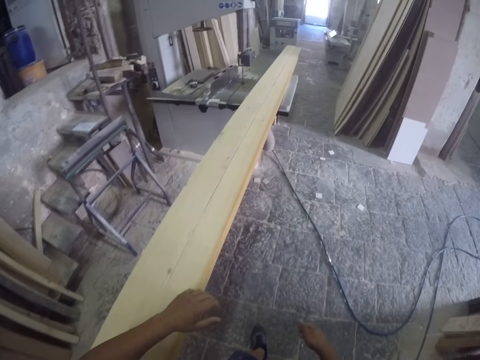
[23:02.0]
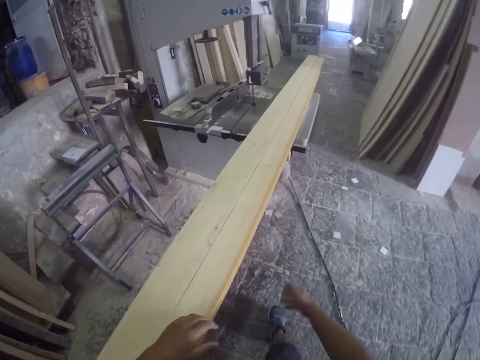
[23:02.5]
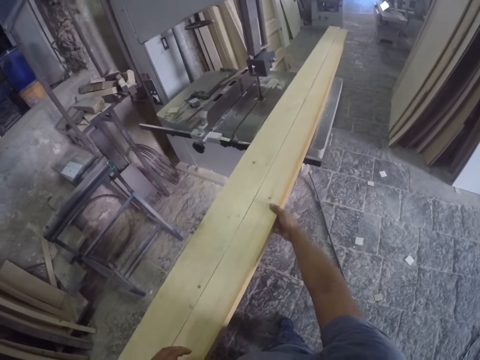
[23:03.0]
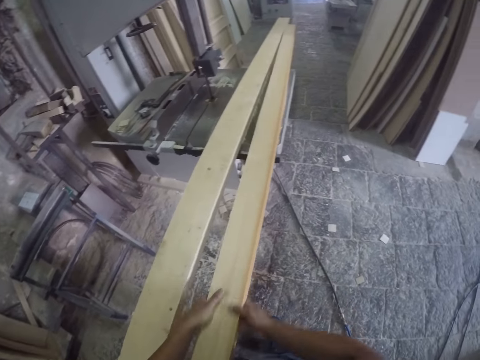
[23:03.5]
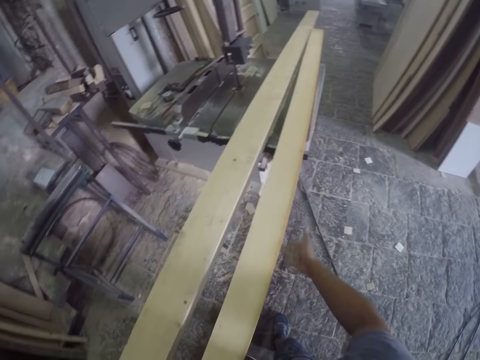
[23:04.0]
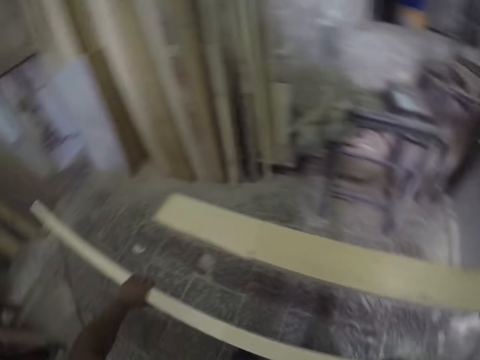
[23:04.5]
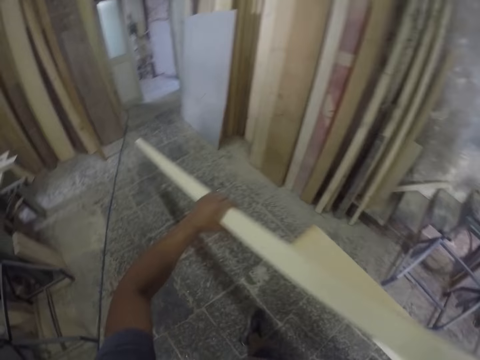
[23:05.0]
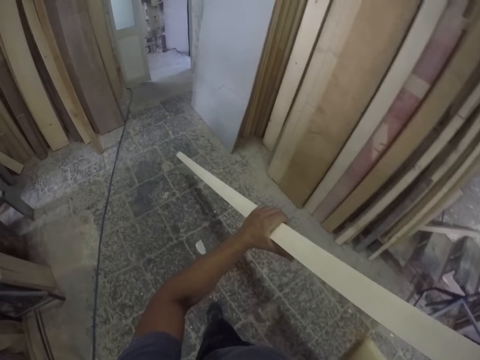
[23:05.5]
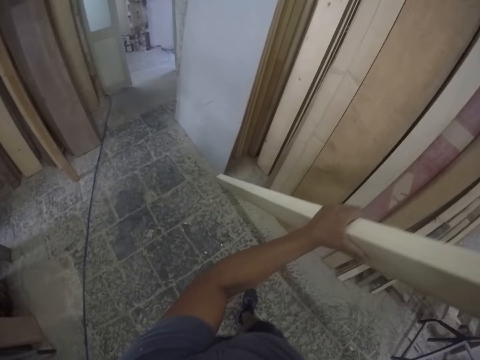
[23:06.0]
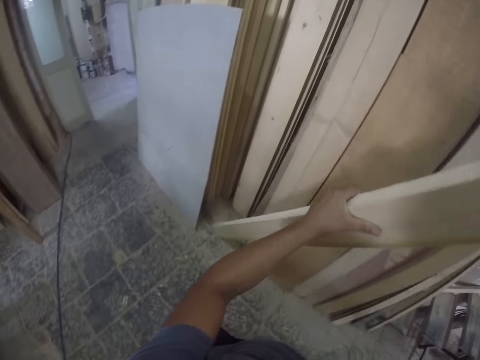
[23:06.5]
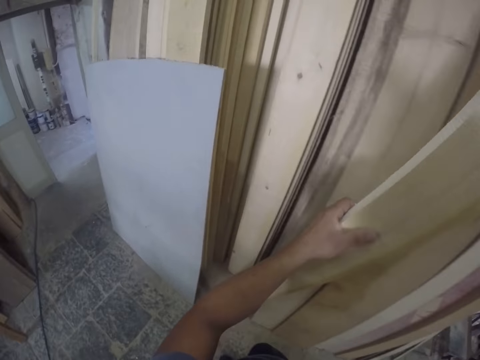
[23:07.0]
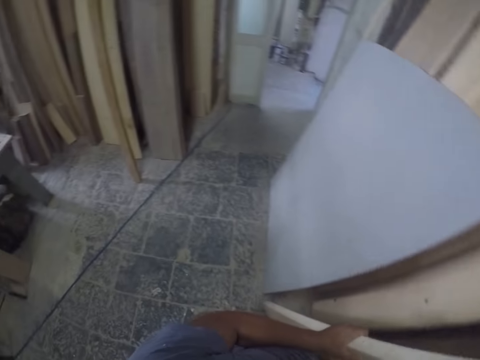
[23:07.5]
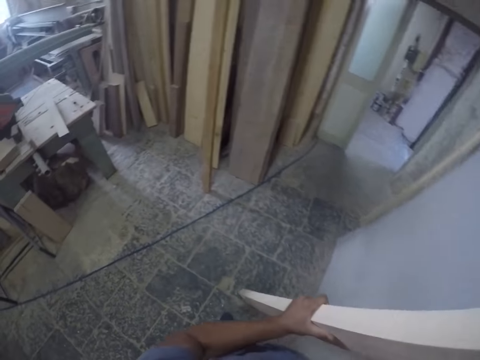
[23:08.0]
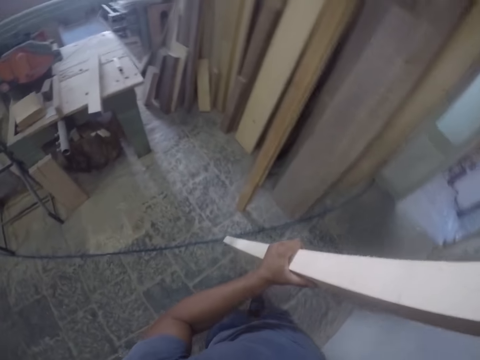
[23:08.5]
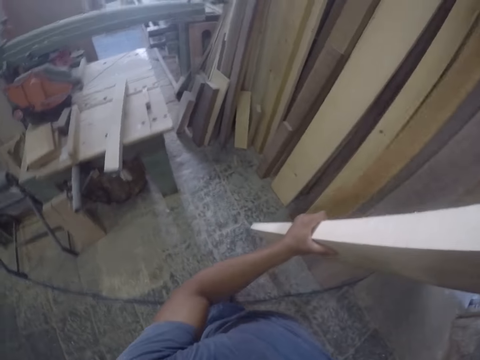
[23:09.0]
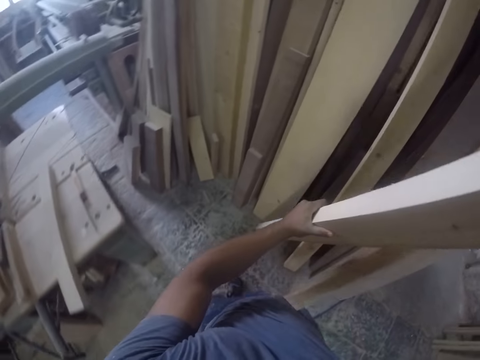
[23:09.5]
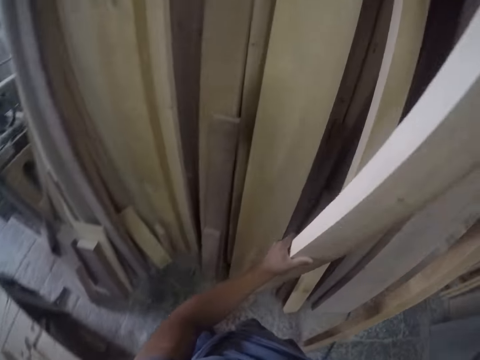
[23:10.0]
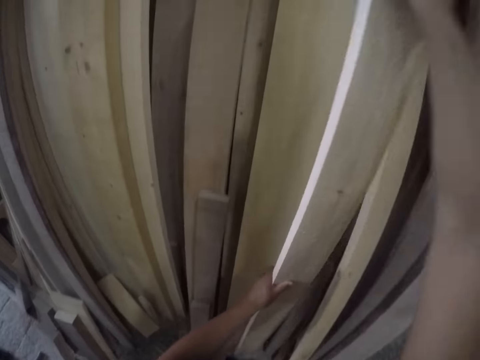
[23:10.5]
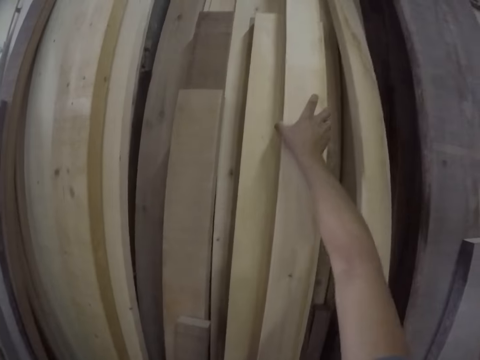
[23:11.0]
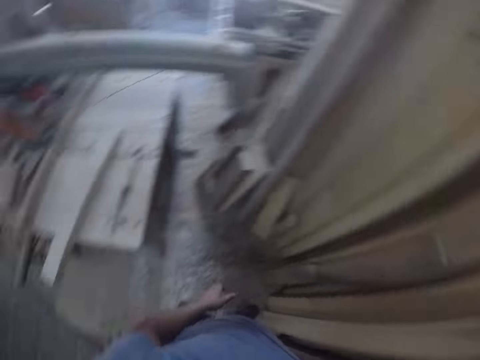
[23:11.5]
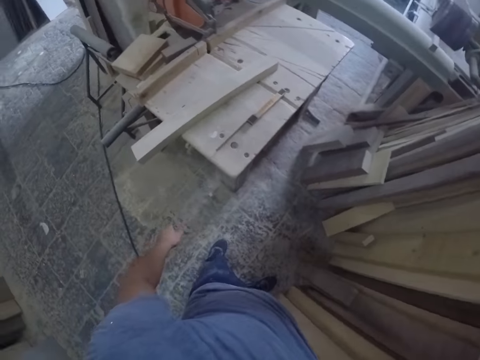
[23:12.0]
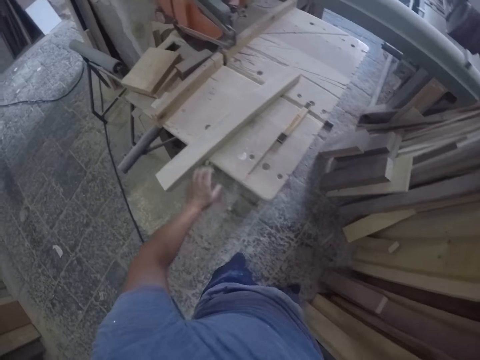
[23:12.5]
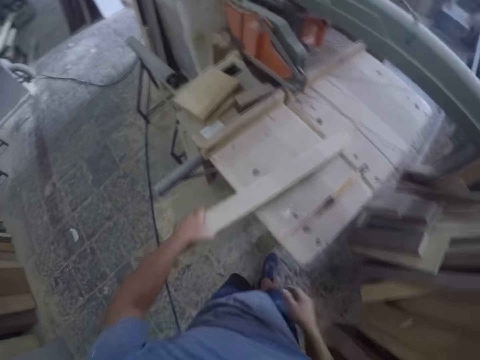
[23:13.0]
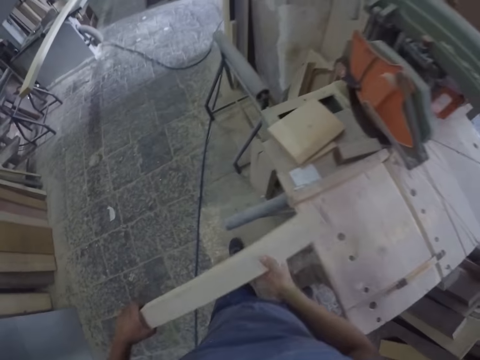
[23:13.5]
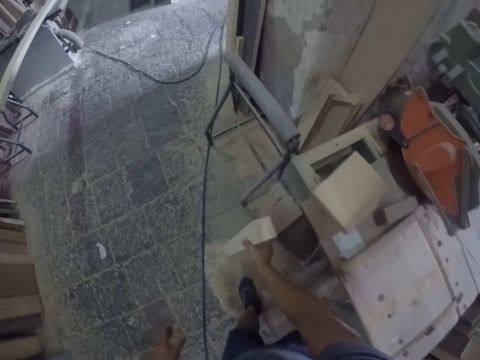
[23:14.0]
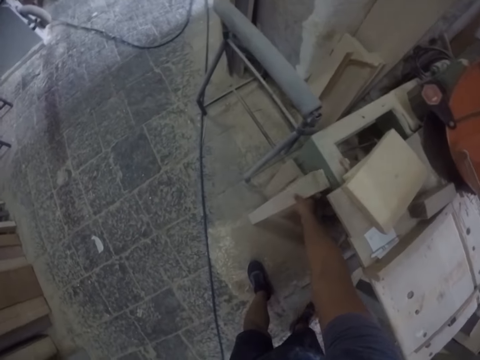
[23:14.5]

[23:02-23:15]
The camera wearer pulls the wood. They pick up the wood. They hold the wood. They walk on the floor in the workshop. They put the wood beside the wood on the wall. They pick up the piece of wood. They hold the piece of wood.

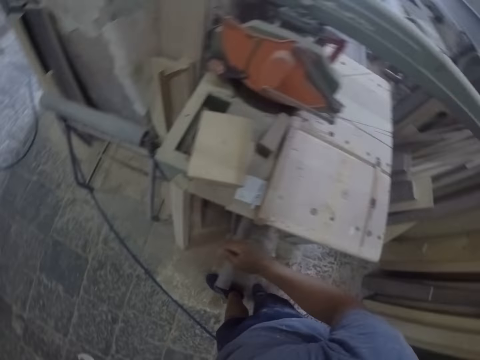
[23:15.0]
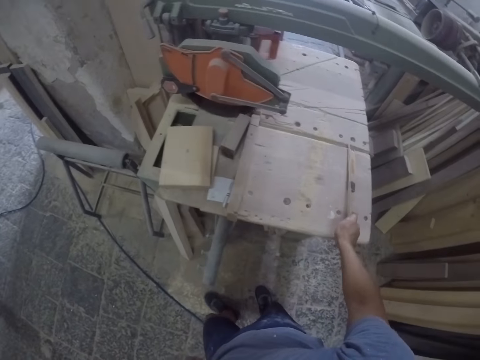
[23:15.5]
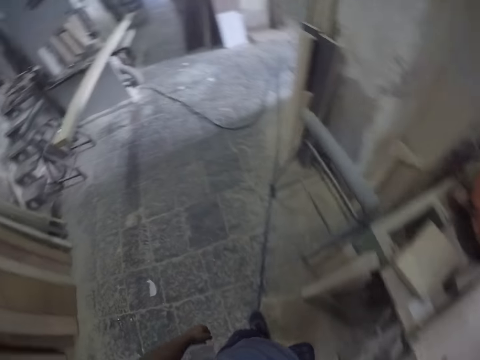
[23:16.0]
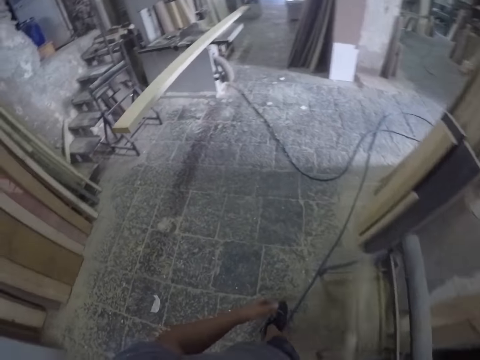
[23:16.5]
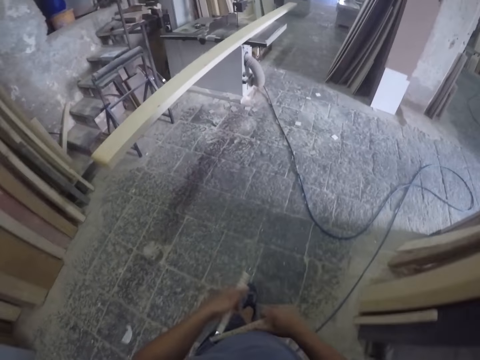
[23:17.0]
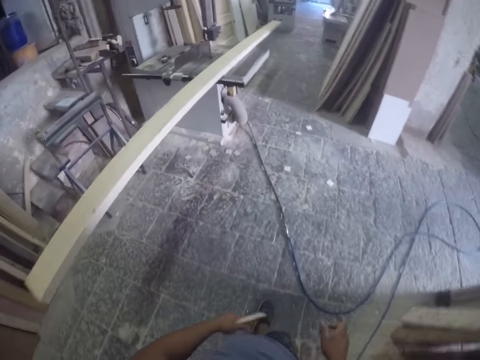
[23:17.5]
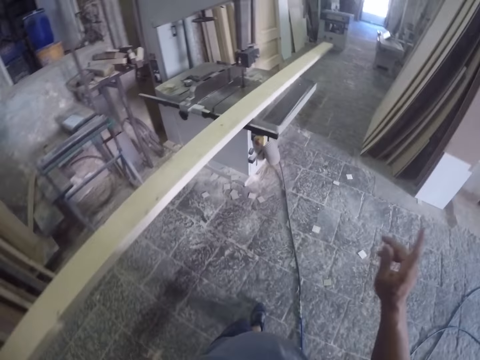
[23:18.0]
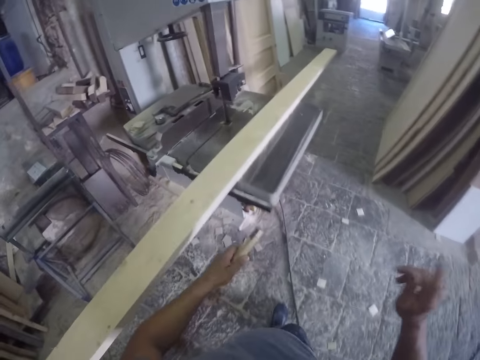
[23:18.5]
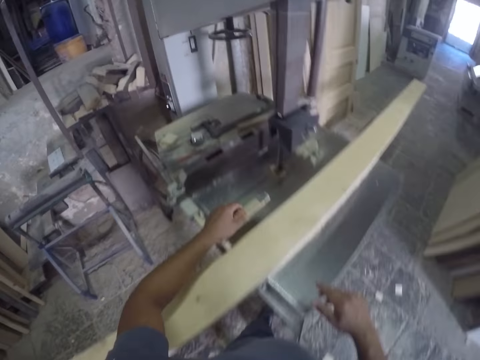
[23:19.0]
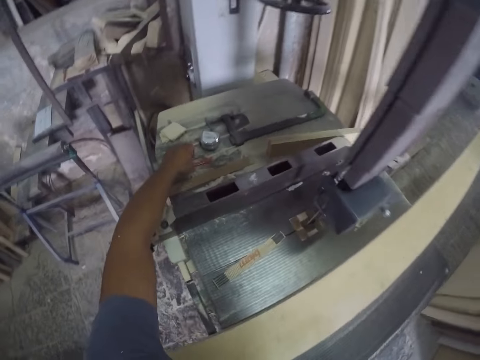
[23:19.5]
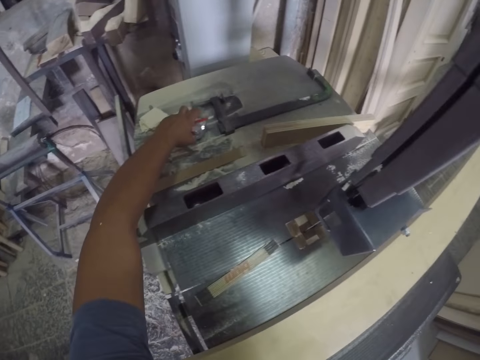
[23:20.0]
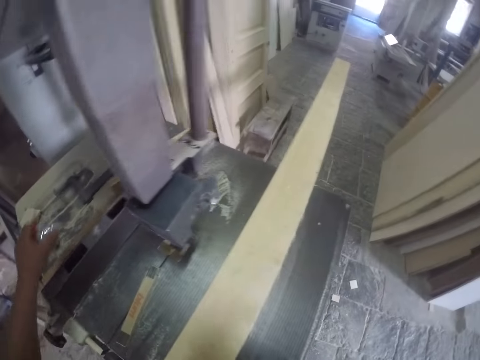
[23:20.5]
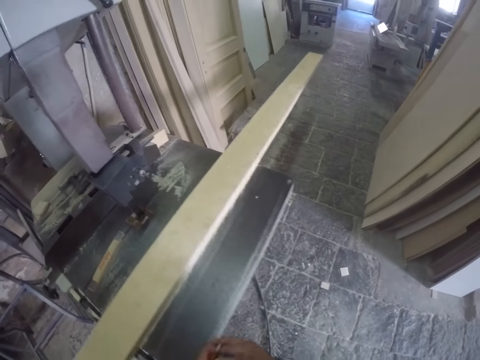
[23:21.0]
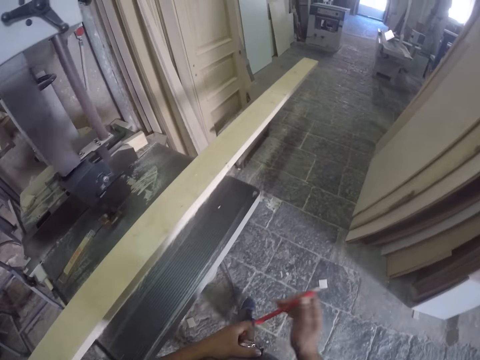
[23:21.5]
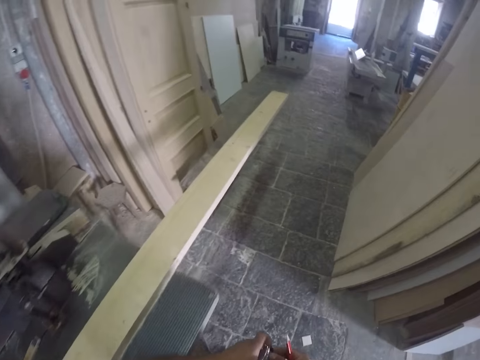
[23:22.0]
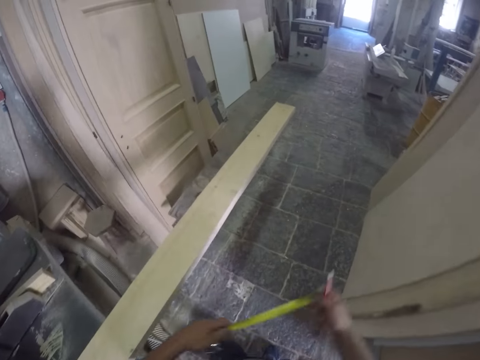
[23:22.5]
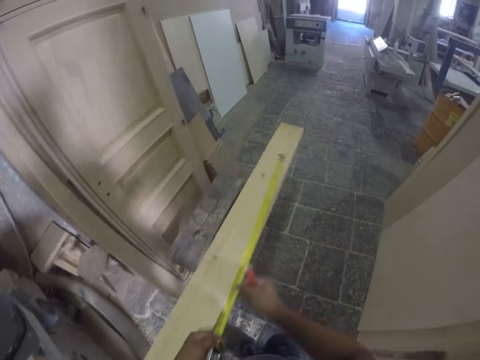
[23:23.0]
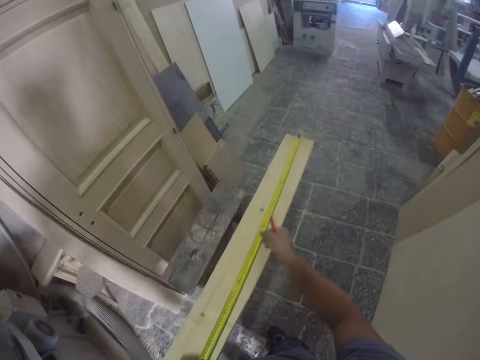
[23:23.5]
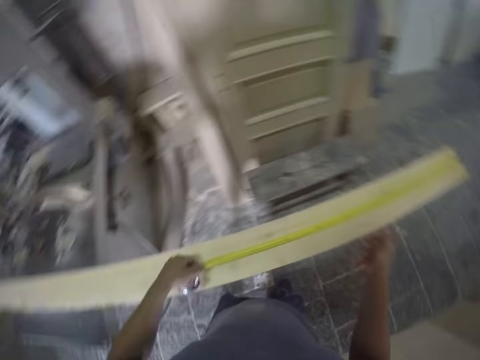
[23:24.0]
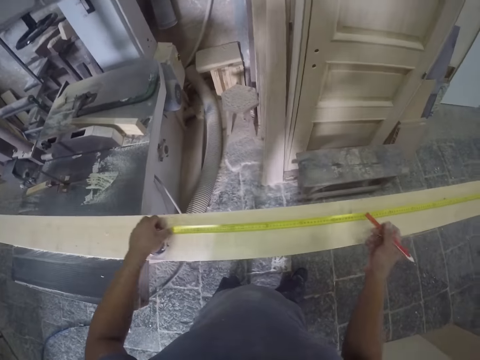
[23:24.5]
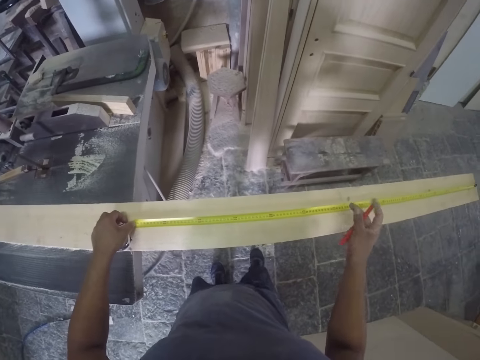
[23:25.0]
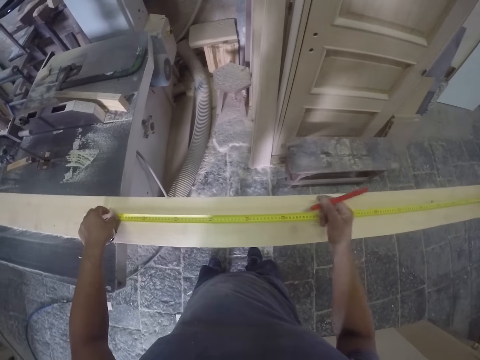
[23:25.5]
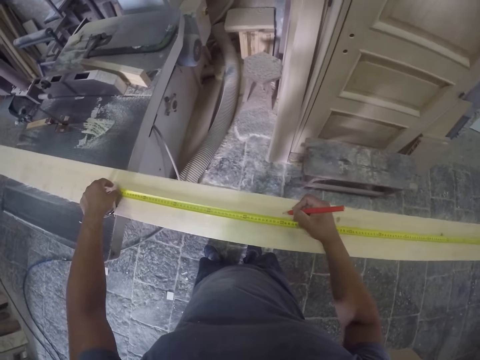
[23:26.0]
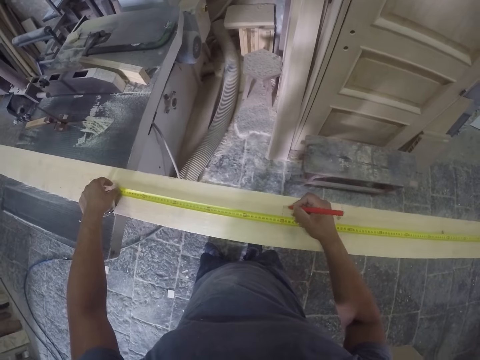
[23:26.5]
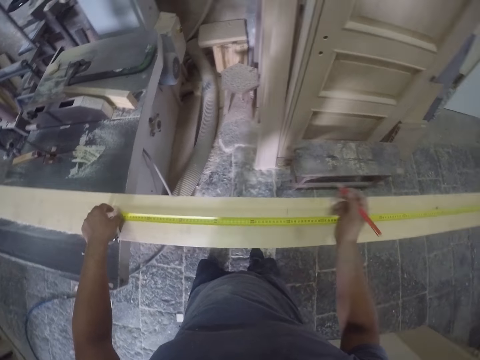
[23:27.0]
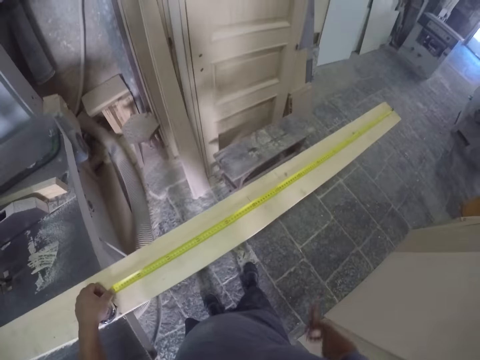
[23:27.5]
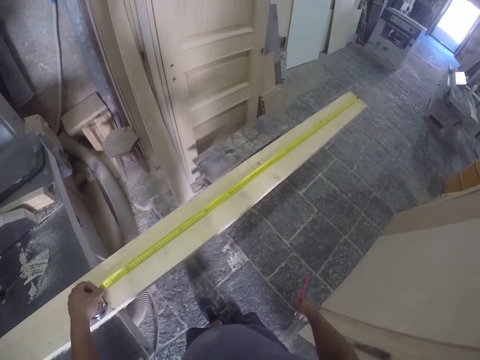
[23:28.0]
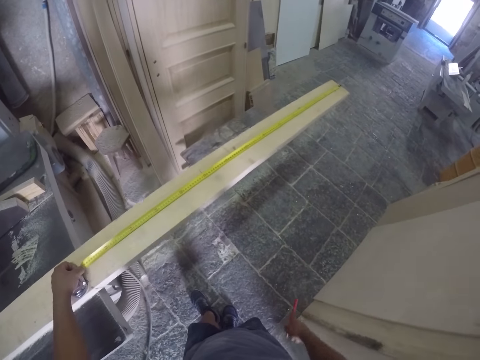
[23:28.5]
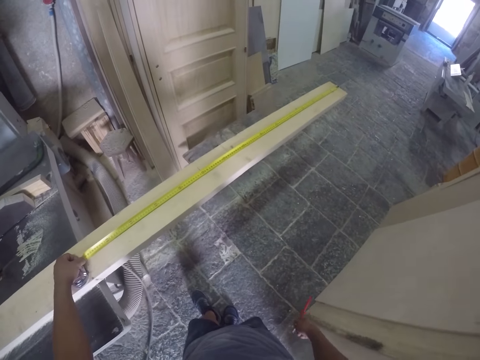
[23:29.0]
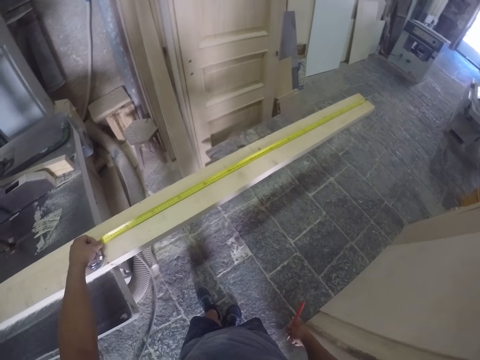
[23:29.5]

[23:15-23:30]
The camera wearer puts the piece of wood on the floor. They pick up the tape measure. They hold the tape measure. They walk on the floor in the workshop. They close the tape measure. They lift the hand. They put the tape measure on the machine. They pick up the pencil. They pick up the tape measure. They hold the tape measure. They walk beside the machine. They pull the tape measure. They measure the wood. They mark the wood. They look at the wood.
